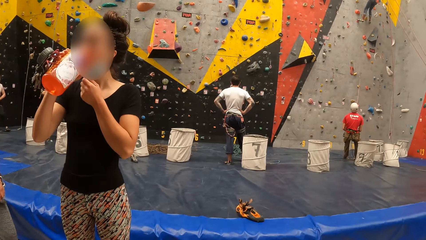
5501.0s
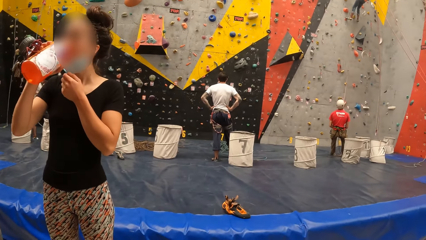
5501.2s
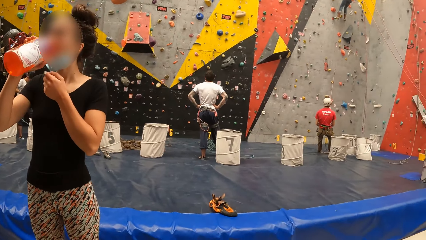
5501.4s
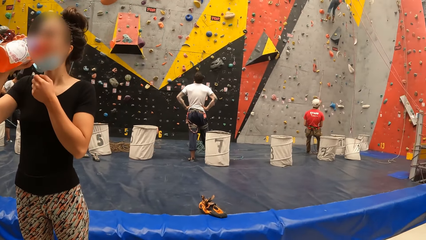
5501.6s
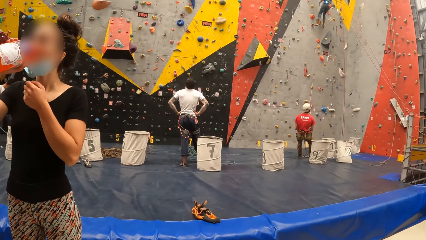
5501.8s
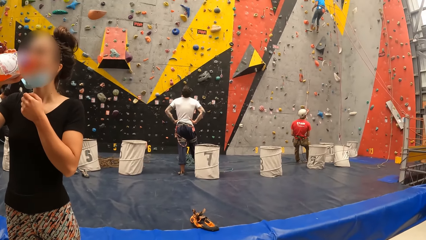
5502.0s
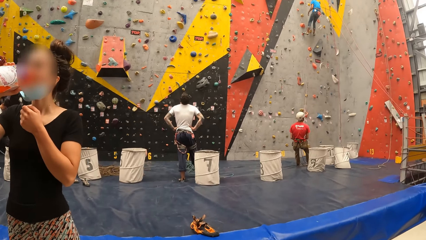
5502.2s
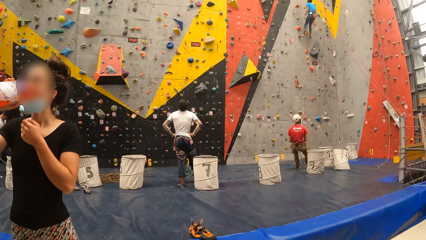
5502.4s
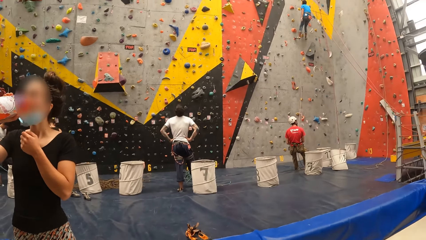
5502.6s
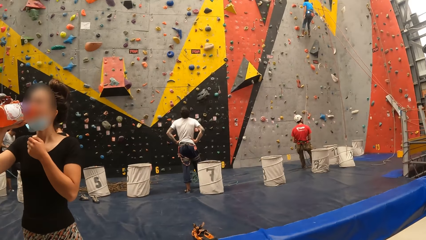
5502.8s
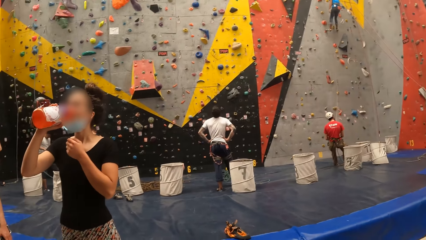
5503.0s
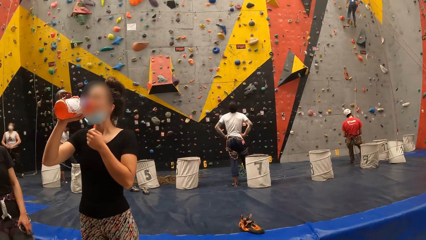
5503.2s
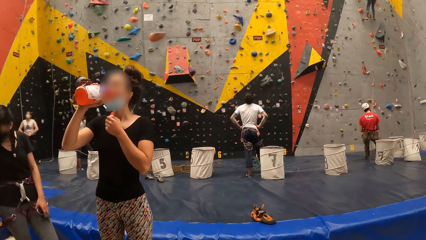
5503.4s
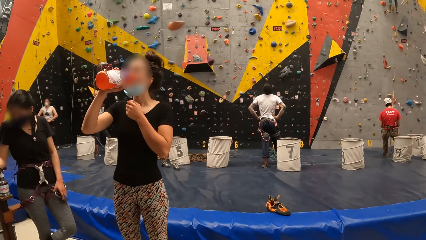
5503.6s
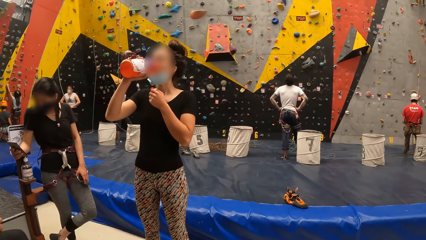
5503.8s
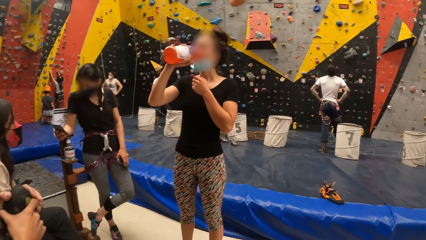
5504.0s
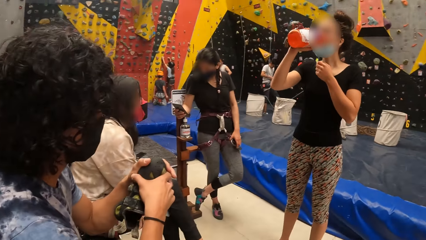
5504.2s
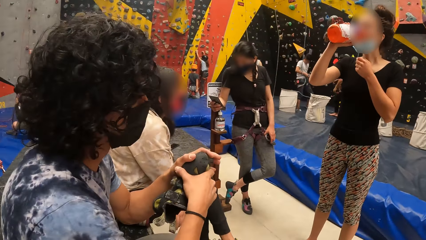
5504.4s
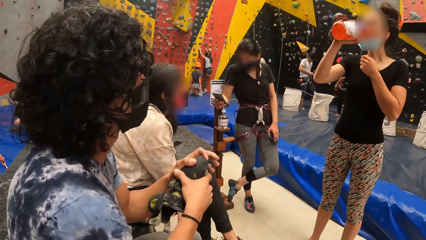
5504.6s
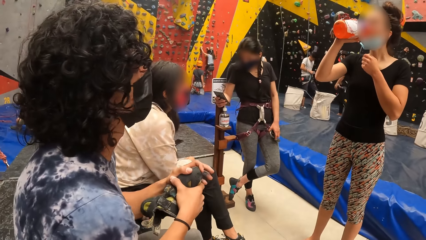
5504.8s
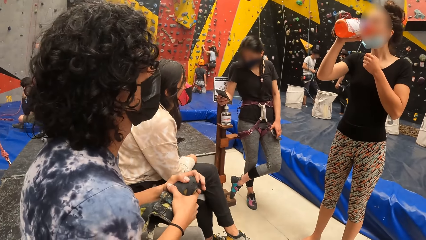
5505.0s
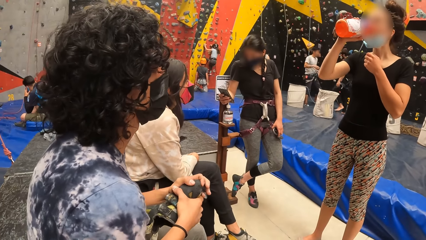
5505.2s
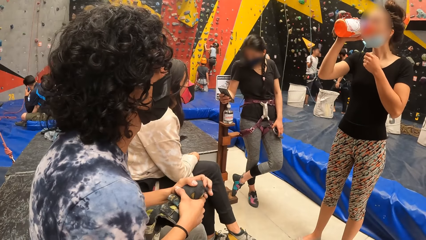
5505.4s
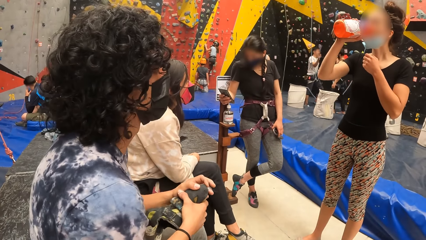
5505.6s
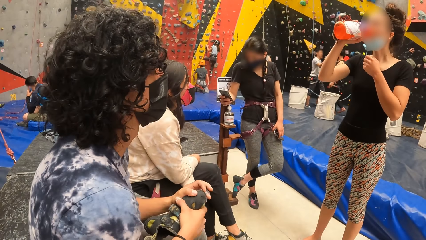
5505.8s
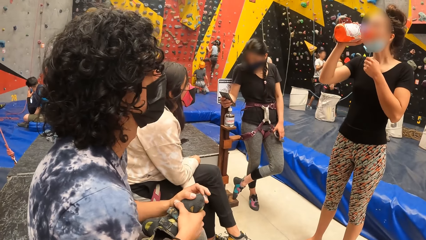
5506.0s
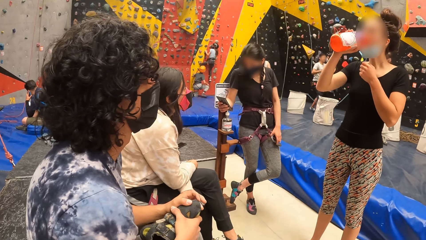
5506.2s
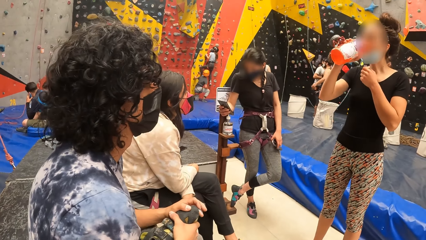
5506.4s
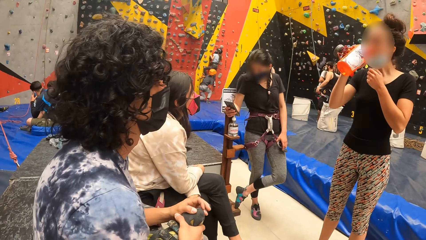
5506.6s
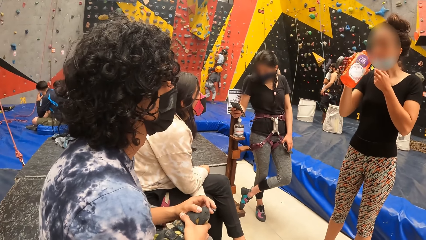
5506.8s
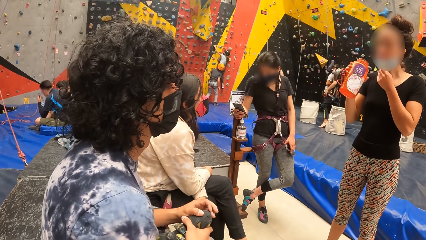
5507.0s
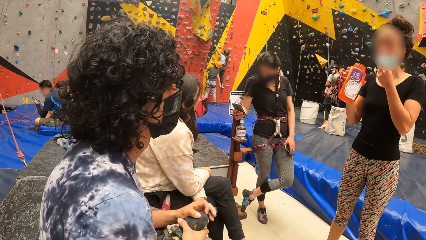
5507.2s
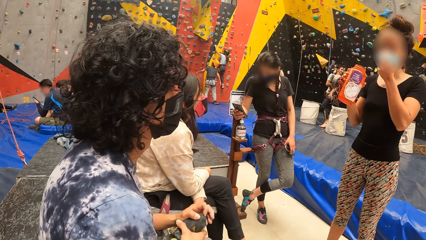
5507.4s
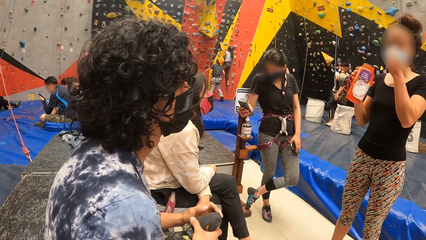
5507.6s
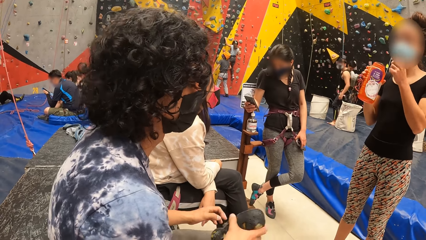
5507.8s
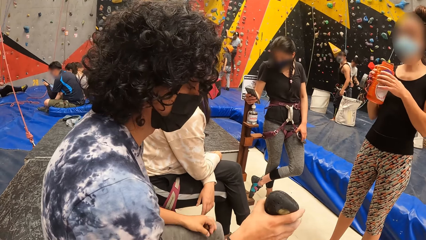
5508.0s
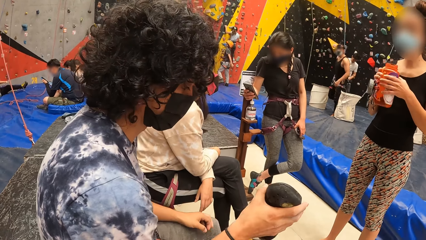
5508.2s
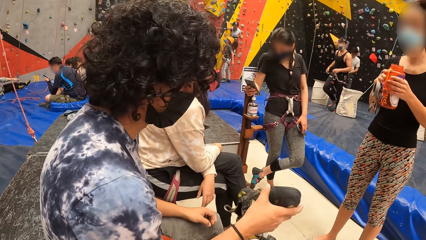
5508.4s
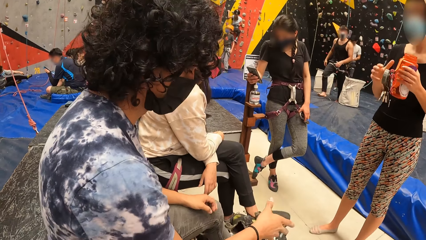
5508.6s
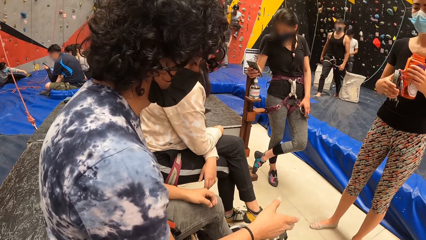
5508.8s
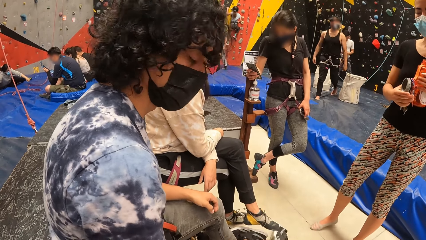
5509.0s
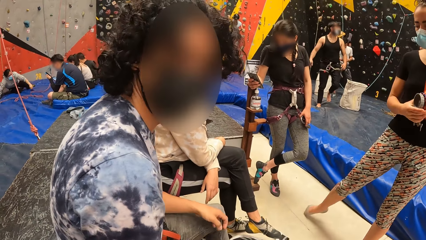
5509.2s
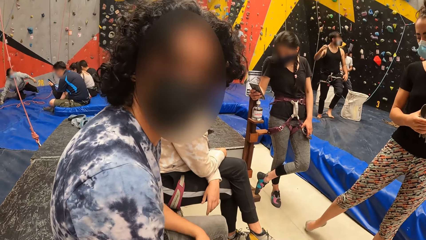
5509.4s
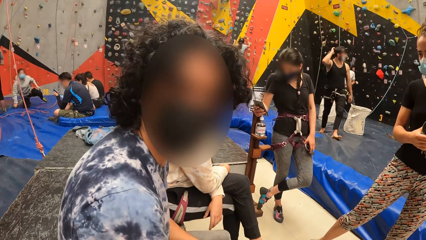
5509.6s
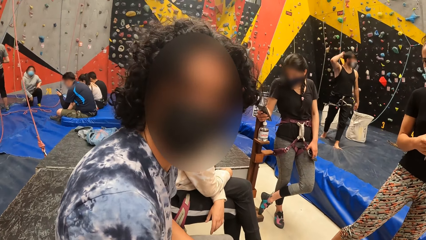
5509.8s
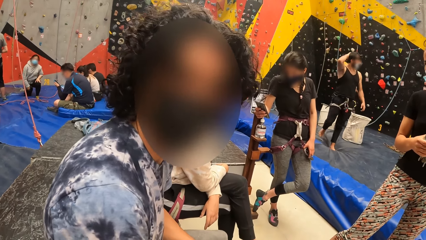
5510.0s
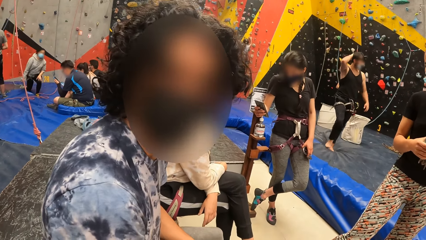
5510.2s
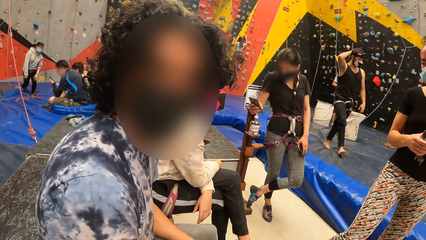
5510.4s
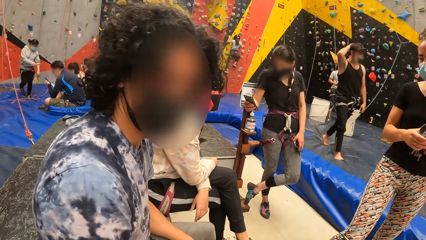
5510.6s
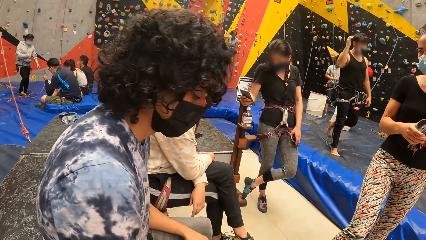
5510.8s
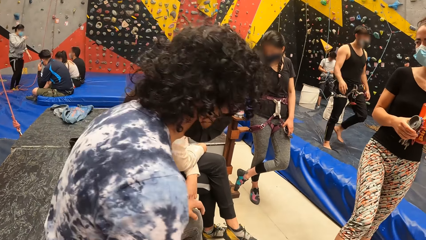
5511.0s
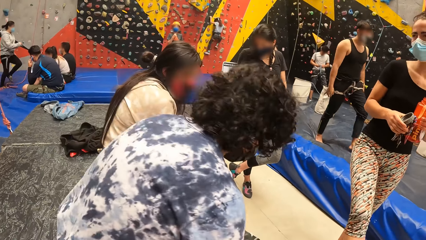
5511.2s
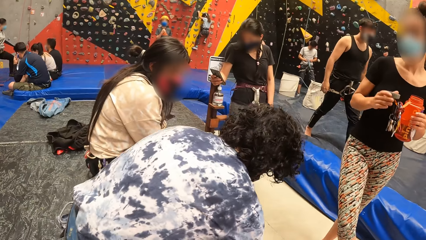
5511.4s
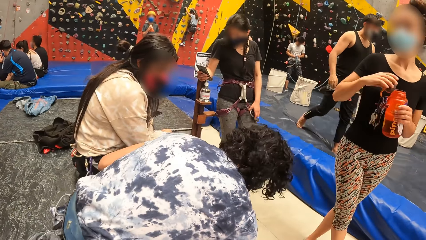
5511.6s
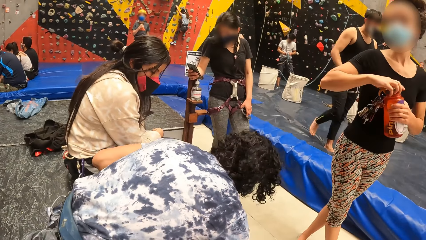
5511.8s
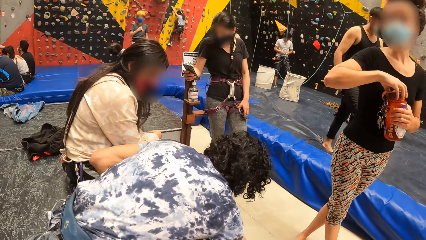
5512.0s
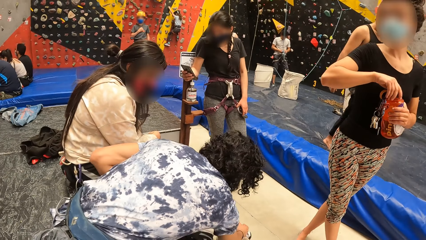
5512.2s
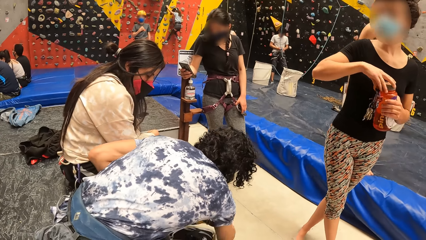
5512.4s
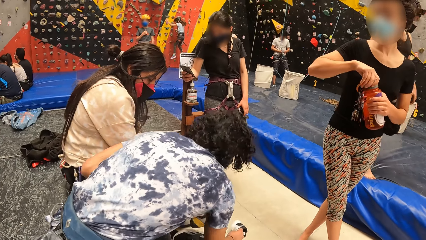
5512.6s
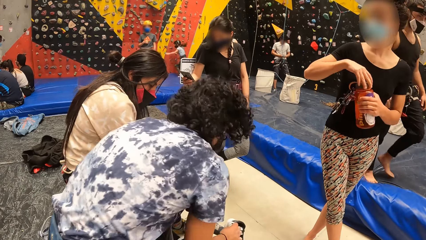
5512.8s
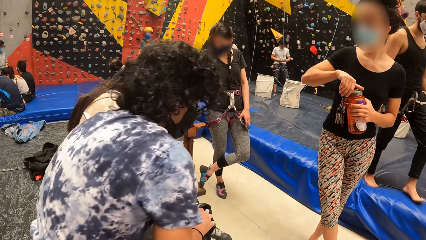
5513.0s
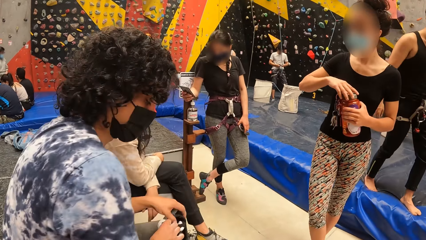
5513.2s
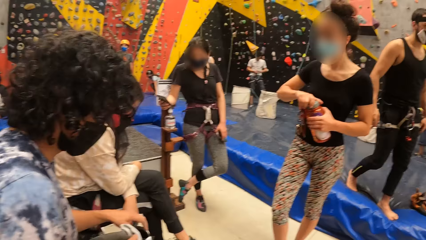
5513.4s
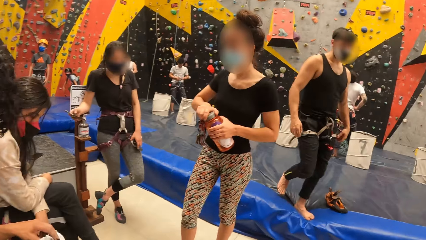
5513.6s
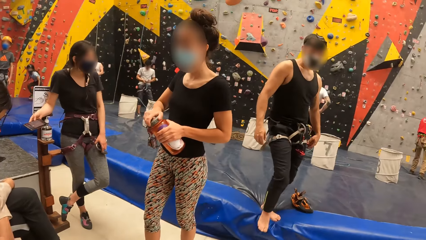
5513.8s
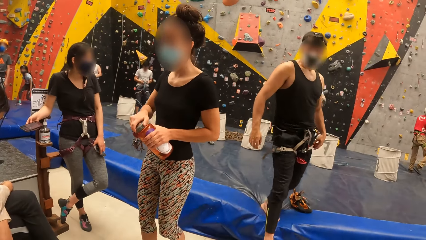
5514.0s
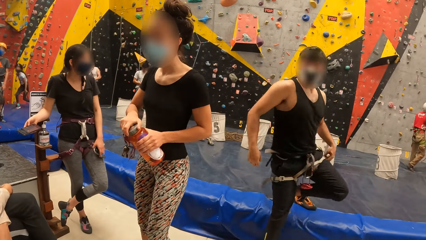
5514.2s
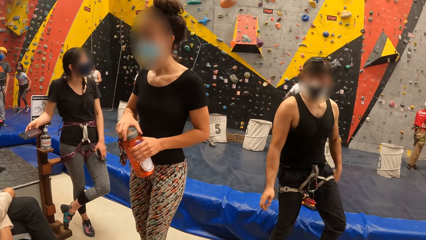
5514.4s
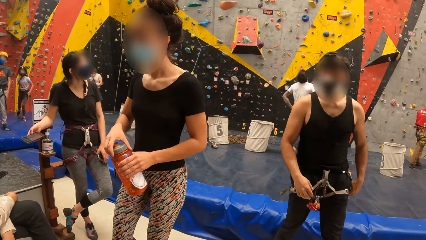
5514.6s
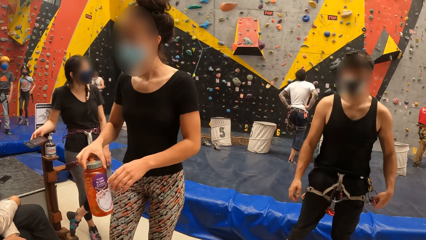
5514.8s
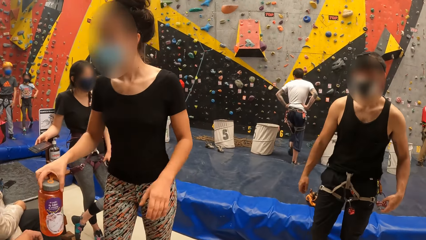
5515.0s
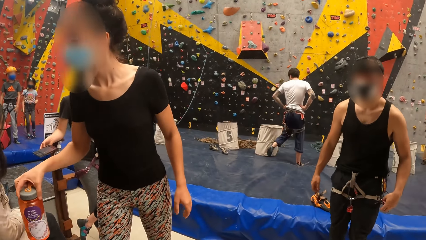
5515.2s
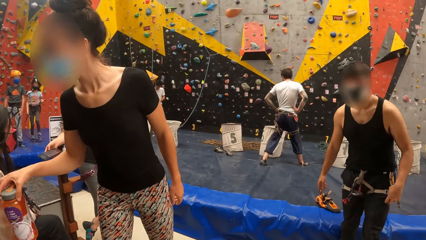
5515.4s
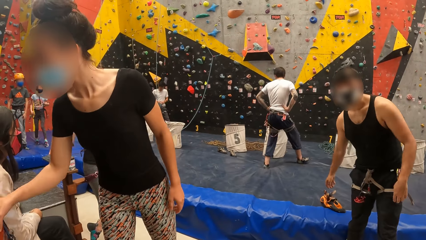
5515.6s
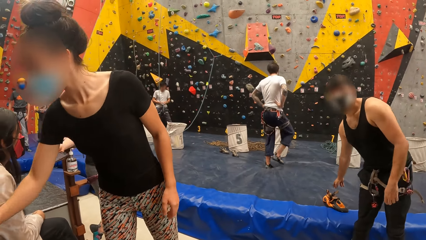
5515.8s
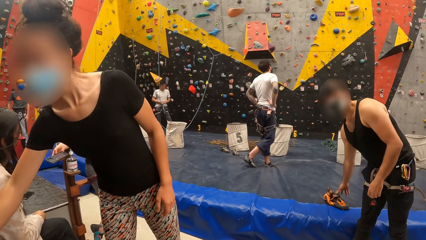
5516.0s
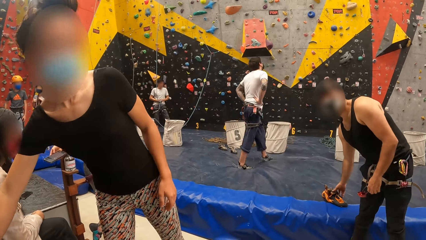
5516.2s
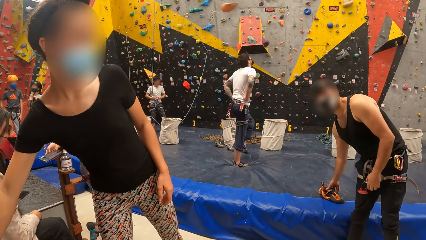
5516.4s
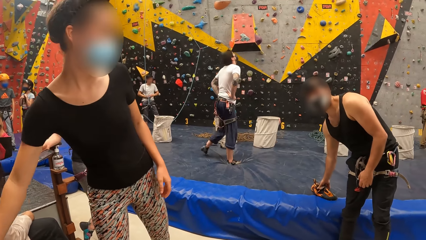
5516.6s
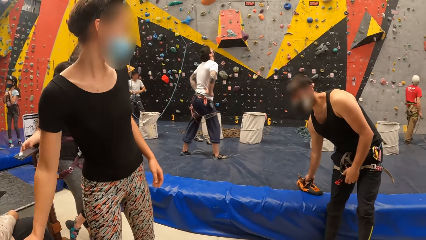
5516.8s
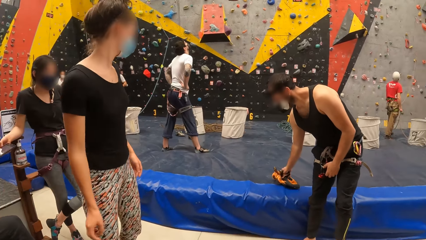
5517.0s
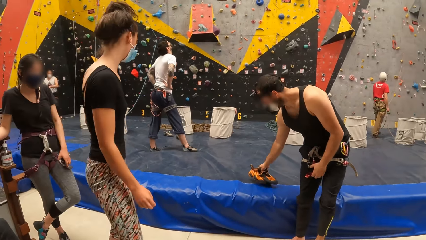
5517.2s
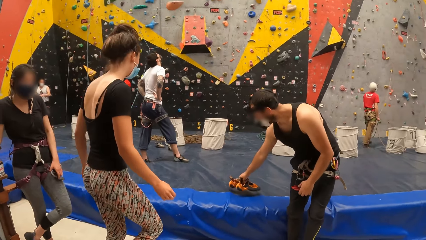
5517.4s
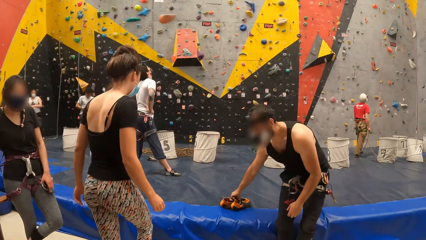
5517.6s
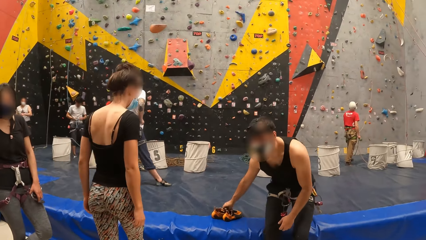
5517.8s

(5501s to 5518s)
A person drinks the water. The camera wearer looks around. The person pulls up her facemask. Another person drops the shoe. The first person closes the water bottle and puts the water bottle on the chair.
